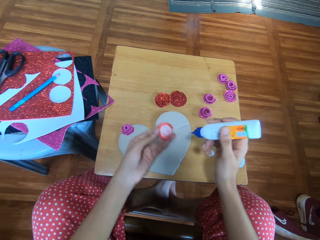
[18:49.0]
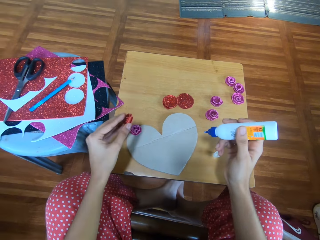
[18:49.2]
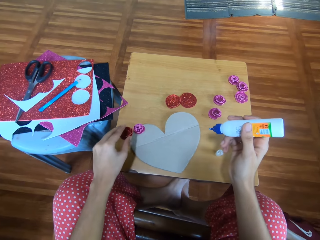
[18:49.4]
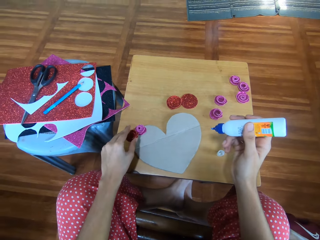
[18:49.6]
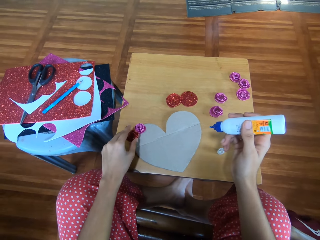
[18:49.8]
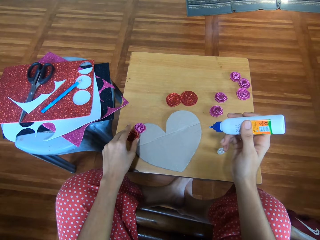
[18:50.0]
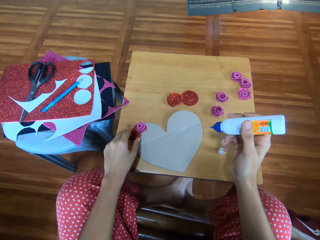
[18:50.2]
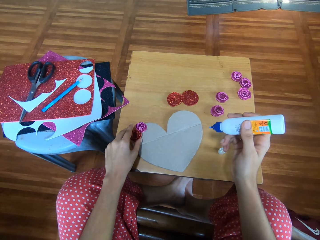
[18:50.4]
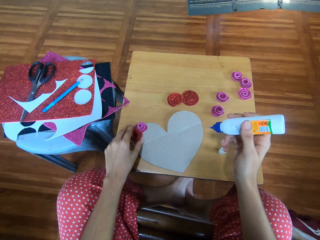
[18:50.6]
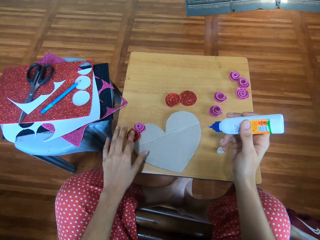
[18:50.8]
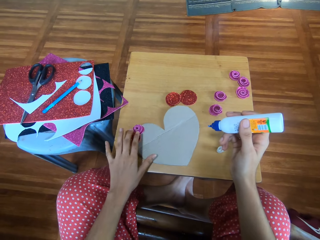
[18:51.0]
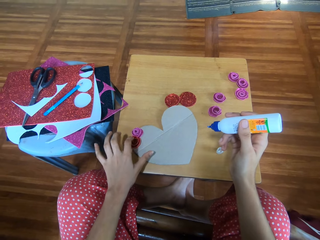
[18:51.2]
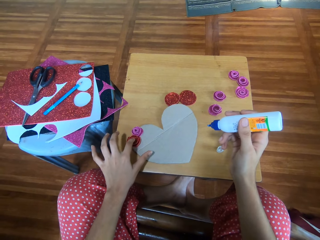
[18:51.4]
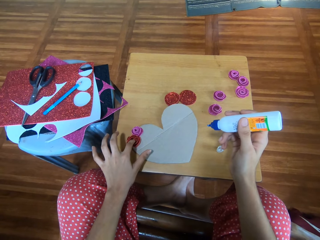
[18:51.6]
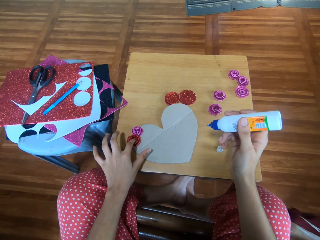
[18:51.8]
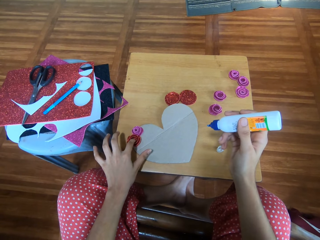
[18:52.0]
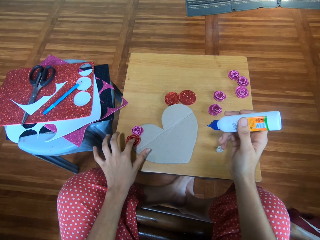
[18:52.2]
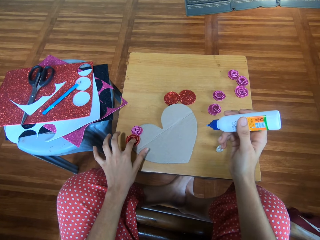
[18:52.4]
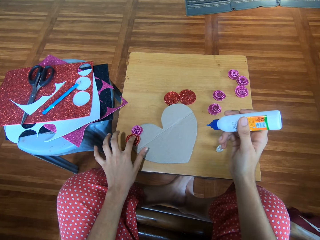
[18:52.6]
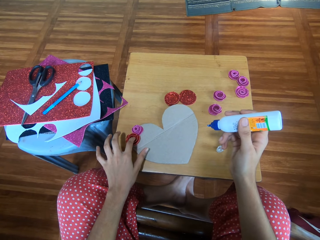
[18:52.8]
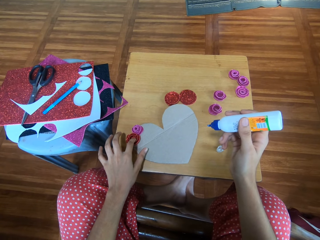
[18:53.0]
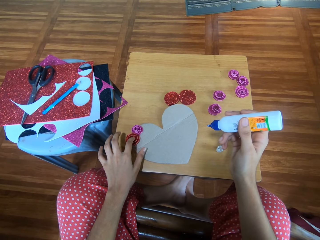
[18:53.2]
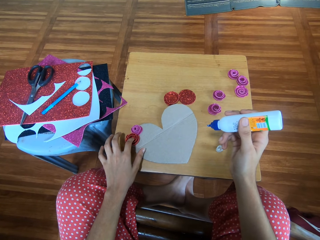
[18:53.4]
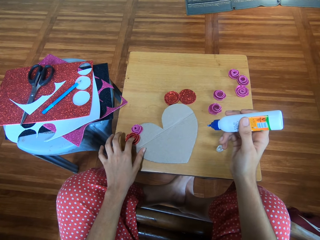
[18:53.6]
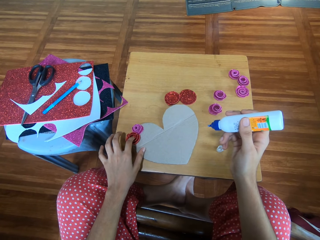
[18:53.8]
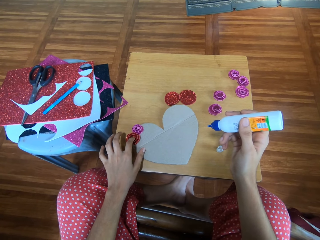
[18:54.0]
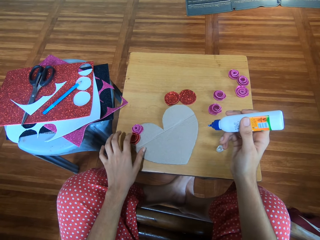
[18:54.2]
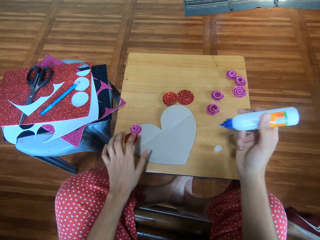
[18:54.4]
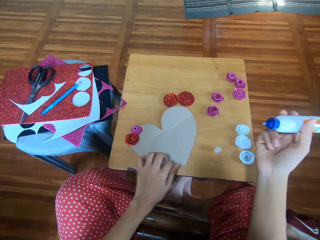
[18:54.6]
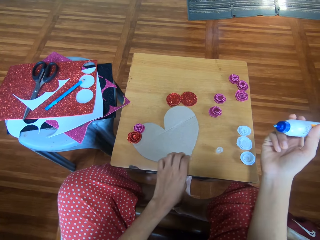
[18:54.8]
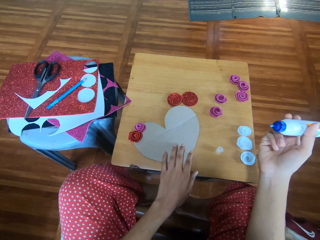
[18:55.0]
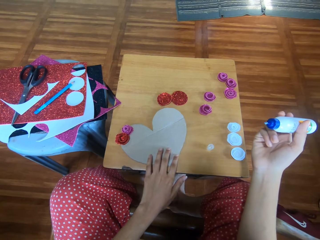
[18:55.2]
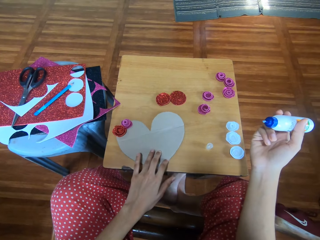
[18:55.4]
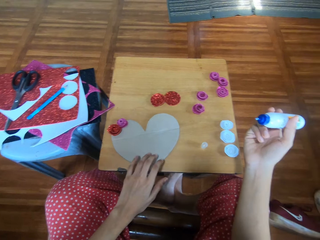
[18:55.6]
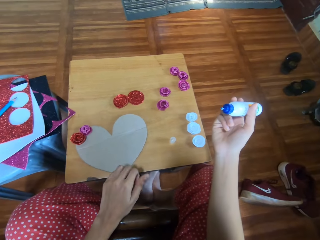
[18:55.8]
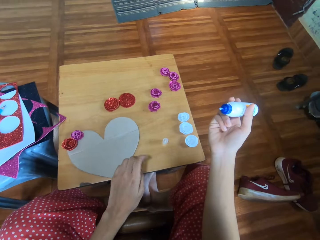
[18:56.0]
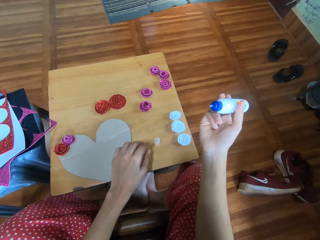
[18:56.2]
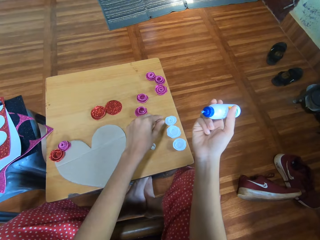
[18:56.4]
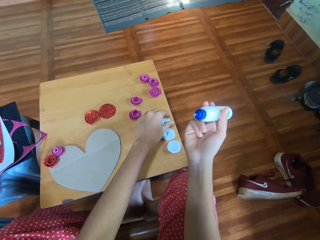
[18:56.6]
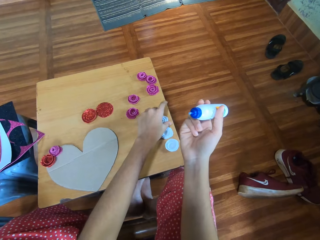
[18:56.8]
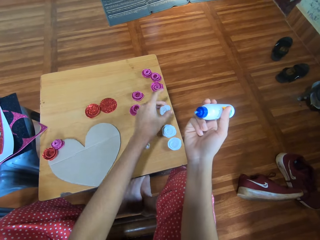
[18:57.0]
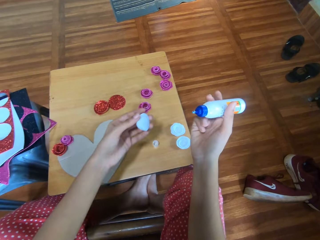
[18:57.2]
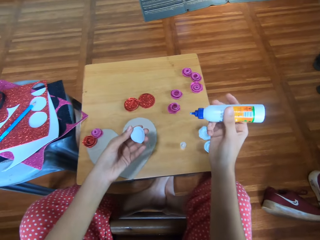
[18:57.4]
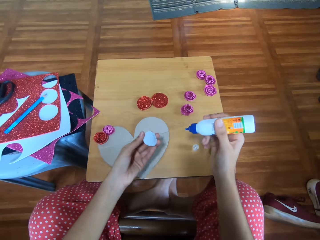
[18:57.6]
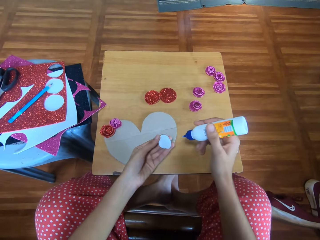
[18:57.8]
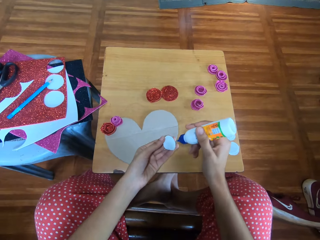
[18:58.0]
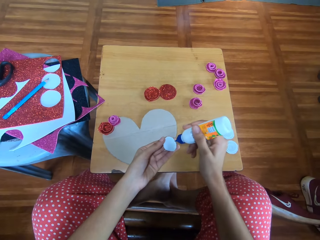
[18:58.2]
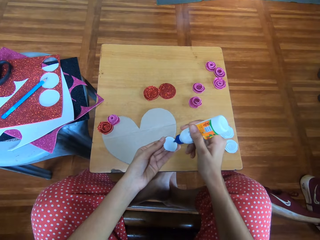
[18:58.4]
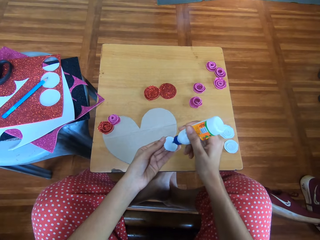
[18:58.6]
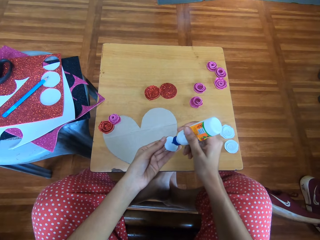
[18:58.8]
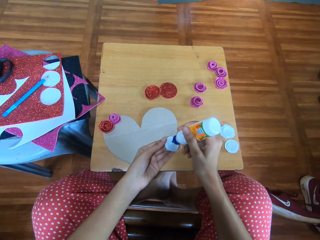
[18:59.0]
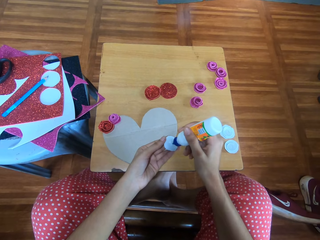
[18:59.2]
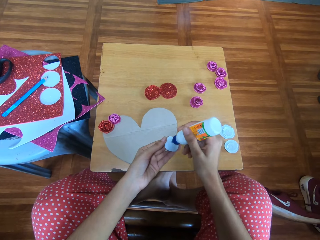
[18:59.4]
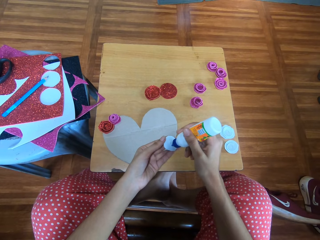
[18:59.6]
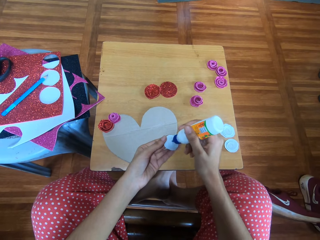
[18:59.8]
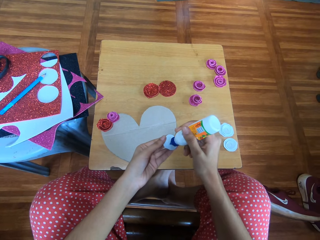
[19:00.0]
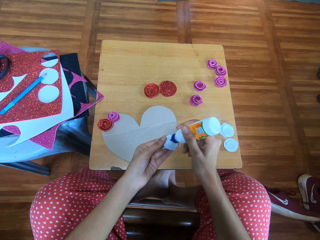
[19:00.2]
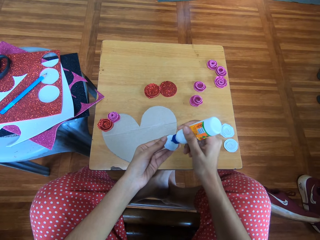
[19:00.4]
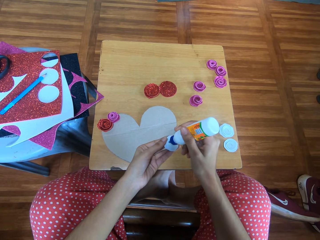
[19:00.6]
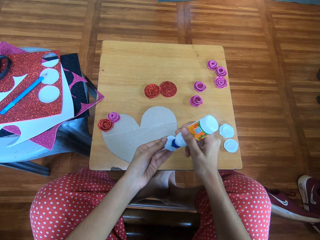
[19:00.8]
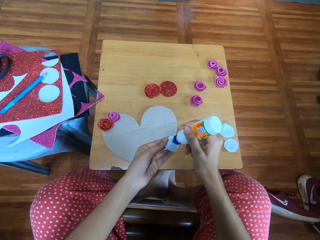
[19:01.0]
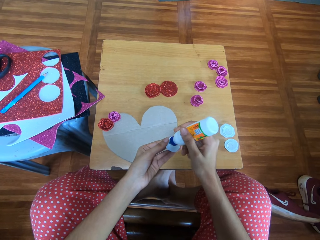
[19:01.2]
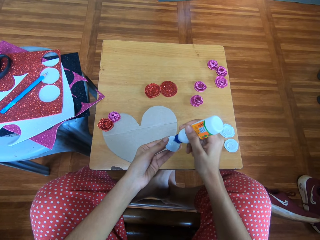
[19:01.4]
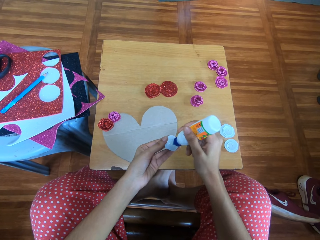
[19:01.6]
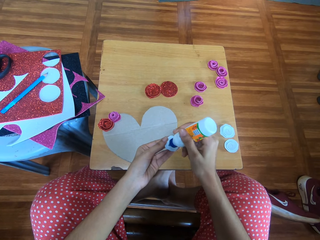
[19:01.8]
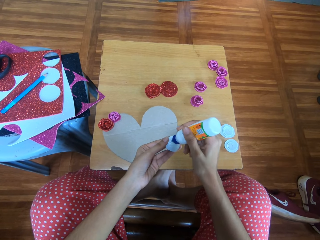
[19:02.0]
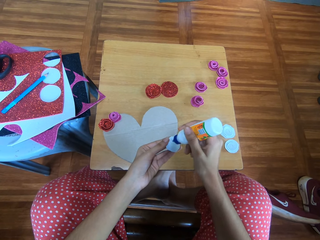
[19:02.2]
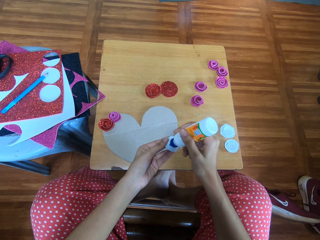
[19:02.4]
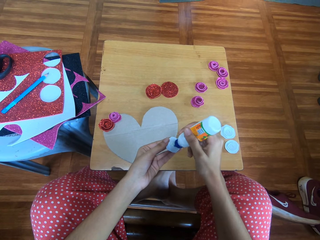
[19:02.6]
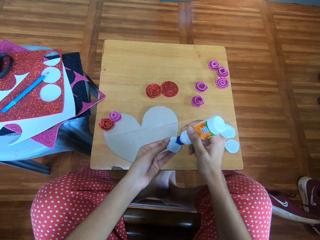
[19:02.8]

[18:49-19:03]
The camera wearer drops the piece of glitter paper on the cardboard. She sticks the decoration on the paper, touches the decoration and shifts the cardboard paper on the table with her left hand. She picks a piece of glitter paper from the table with her left hand. She glues the piece of glitter paper in her left hand with the bottle of glue on her right hand.

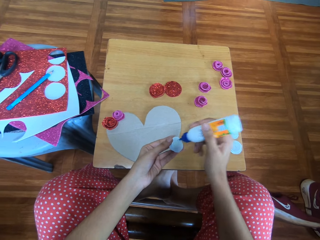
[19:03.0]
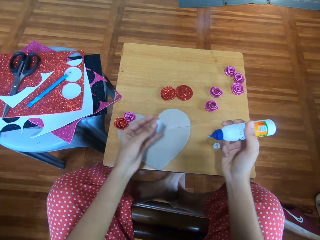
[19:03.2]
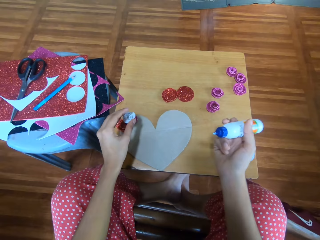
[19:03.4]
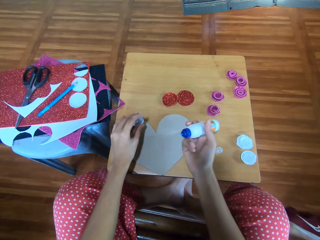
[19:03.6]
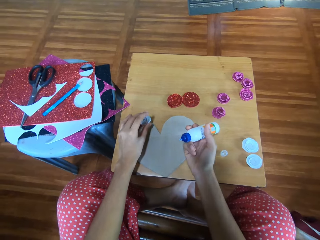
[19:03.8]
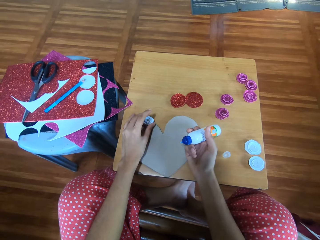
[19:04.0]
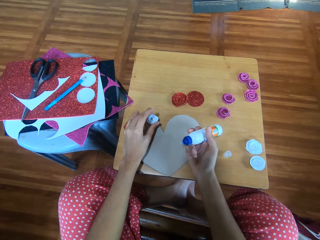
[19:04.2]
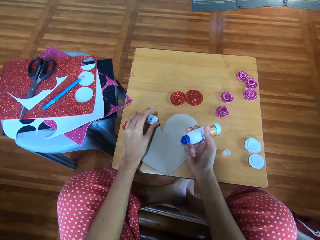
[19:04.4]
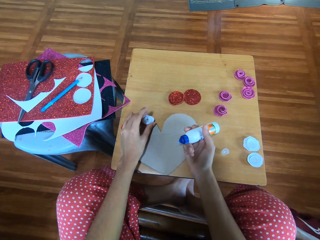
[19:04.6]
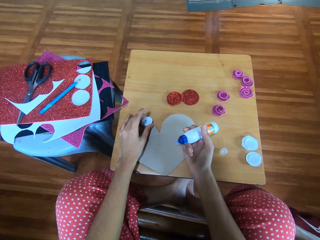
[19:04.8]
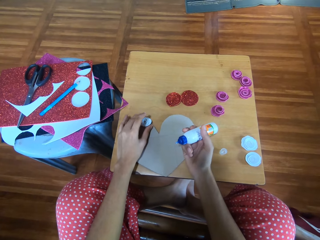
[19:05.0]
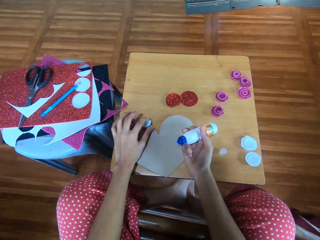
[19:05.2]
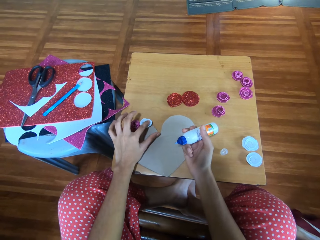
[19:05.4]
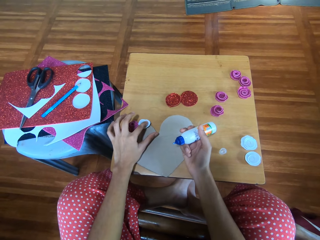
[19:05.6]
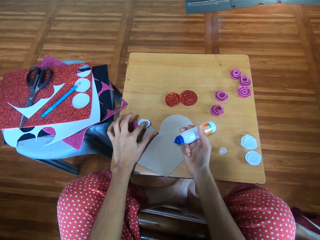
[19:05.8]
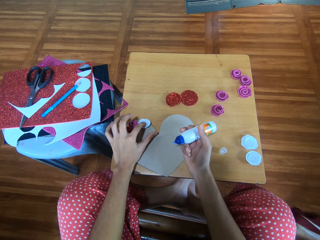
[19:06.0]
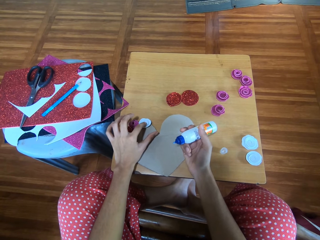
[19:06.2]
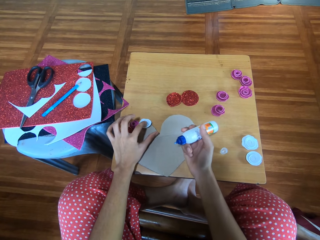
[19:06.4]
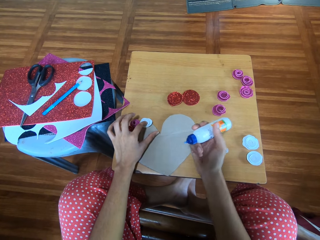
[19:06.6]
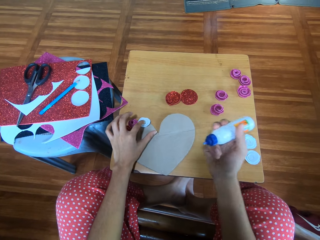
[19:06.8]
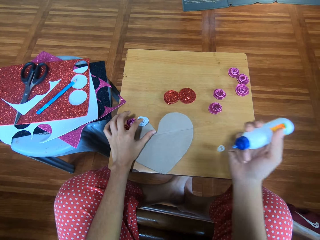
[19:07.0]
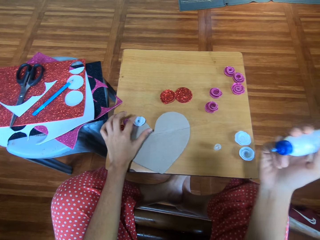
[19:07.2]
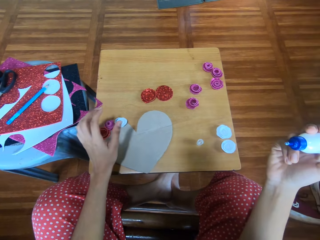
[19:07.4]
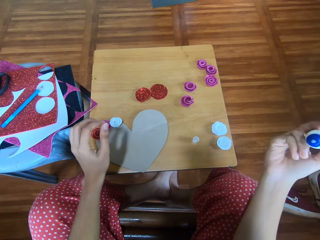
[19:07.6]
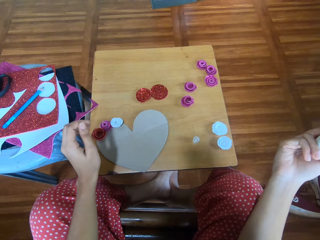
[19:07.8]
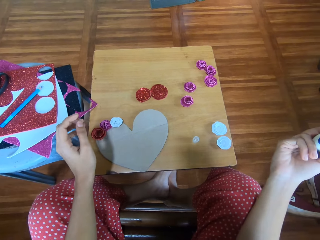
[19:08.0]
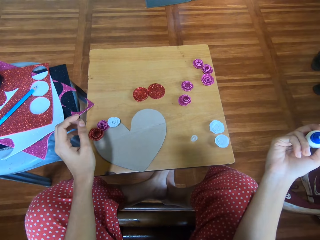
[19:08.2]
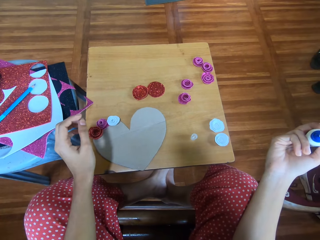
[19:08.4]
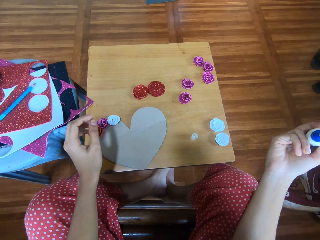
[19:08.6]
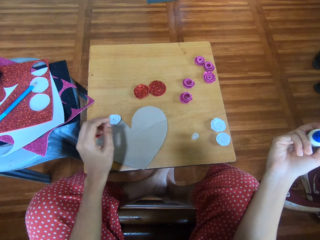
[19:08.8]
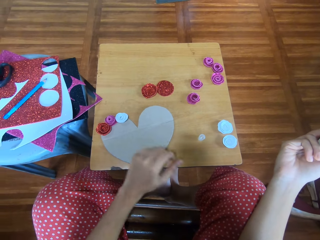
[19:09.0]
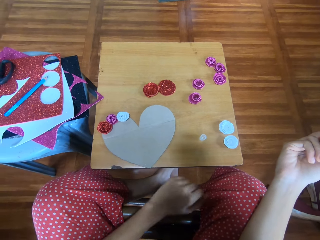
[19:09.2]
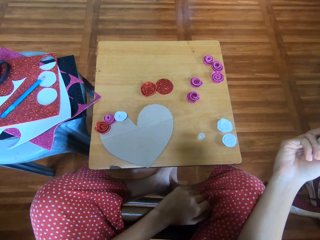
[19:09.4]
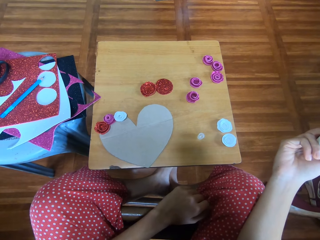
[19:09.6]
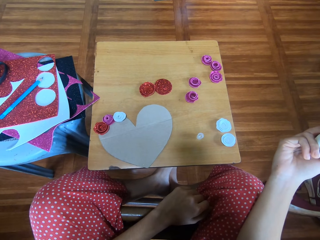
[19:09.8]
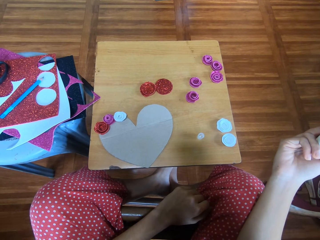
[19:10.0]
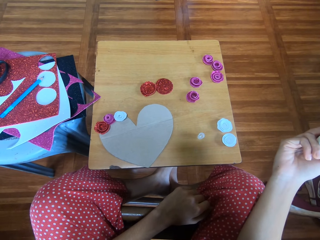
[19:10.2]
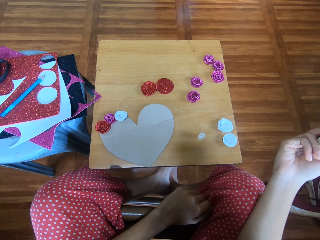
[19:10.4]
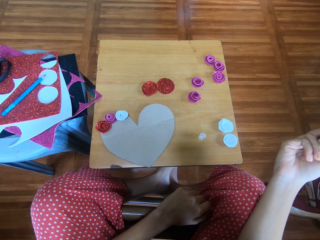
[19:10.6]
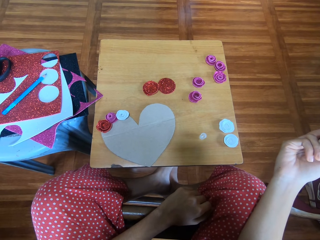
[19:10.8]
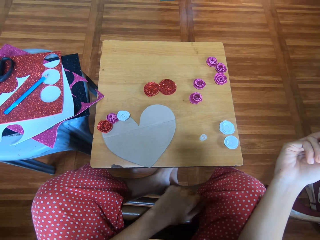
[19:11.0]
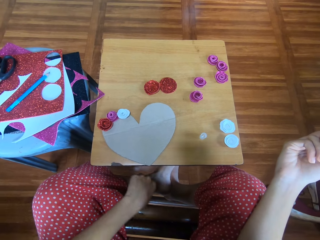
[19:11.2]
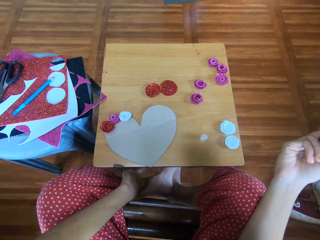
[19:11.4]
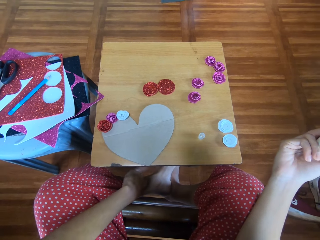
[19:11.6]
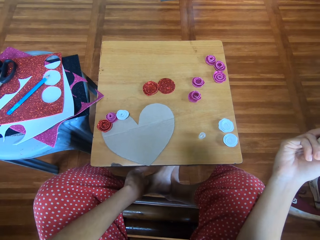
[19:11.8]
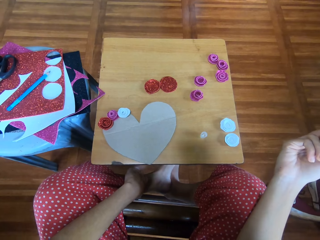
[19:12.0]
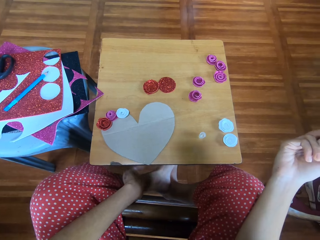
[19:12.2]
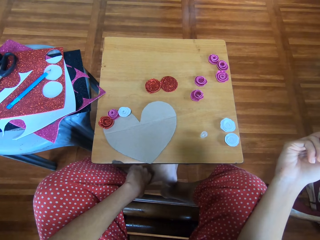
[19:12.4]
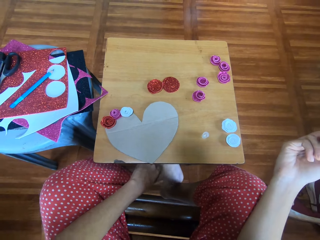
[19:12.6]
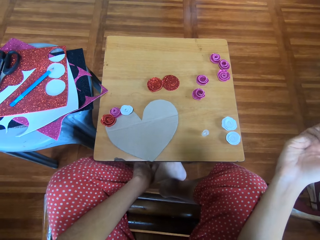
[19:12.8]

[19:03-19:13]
The camera wearer sticks the decoration on the paper. She drops the piece on the cardboard. She places her left hand down.
